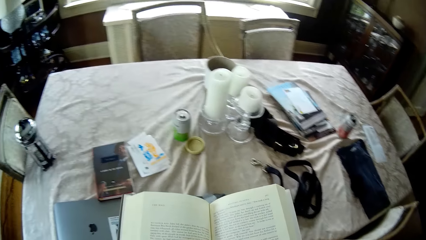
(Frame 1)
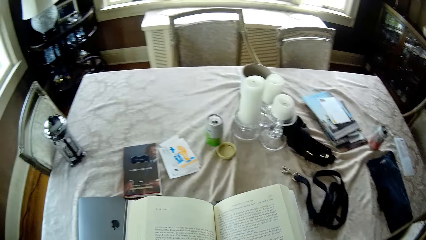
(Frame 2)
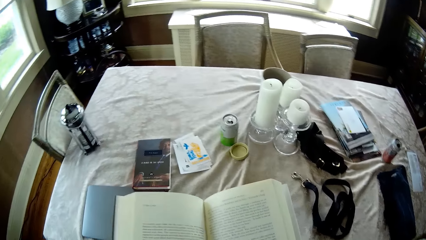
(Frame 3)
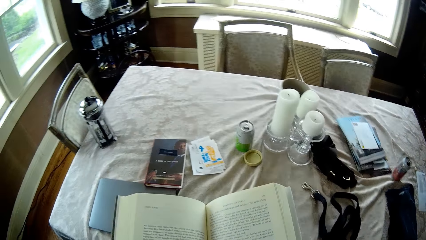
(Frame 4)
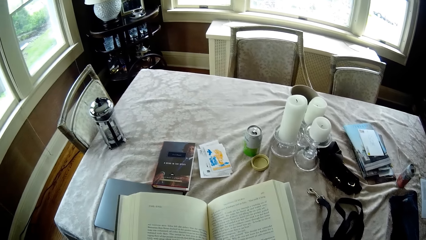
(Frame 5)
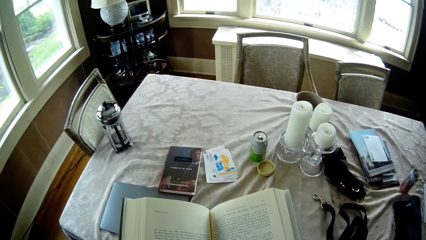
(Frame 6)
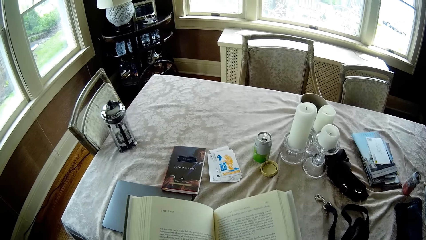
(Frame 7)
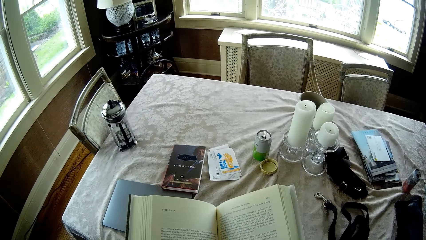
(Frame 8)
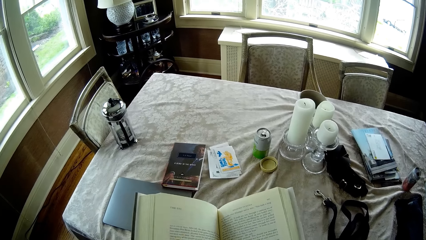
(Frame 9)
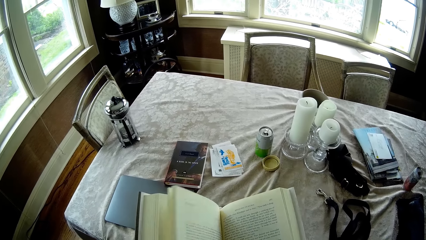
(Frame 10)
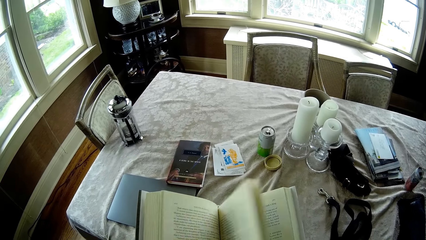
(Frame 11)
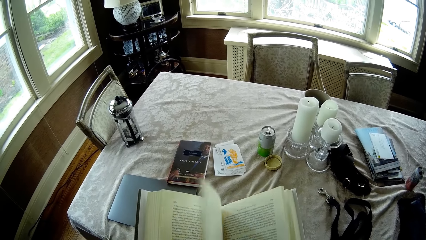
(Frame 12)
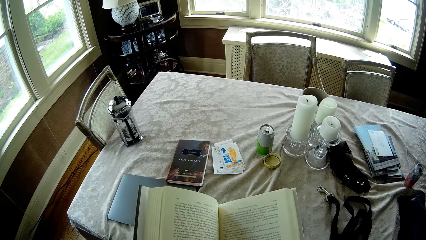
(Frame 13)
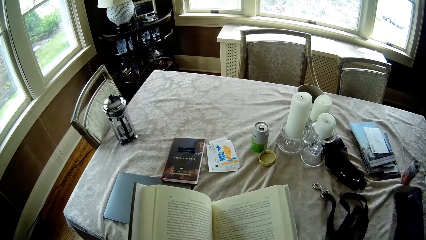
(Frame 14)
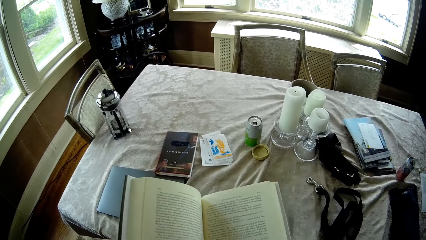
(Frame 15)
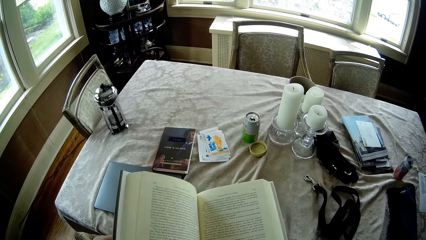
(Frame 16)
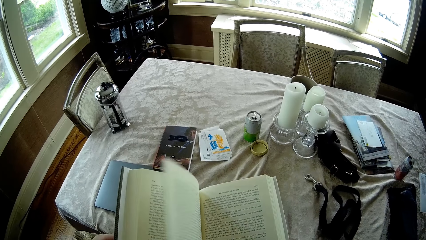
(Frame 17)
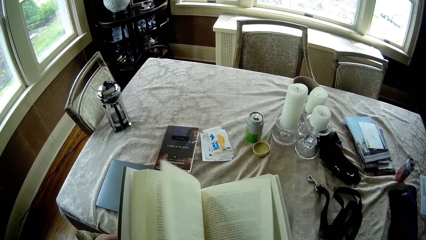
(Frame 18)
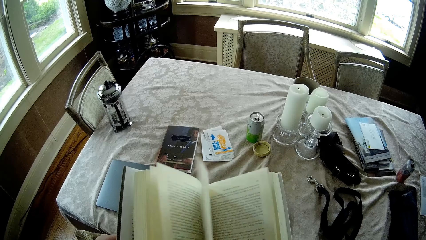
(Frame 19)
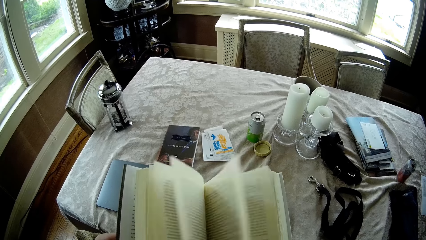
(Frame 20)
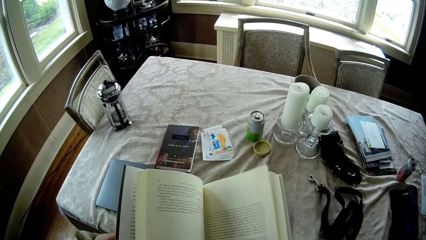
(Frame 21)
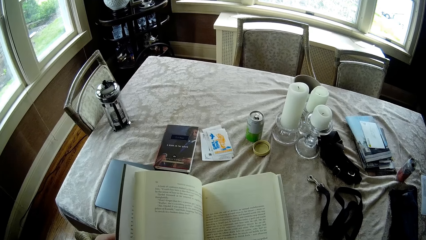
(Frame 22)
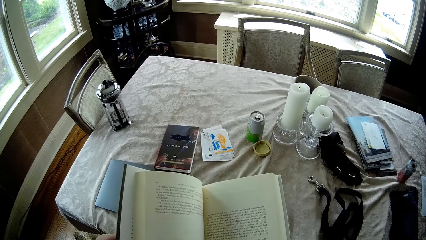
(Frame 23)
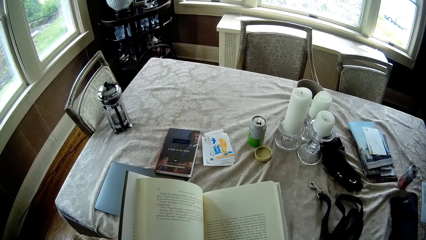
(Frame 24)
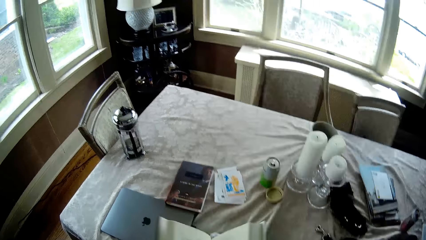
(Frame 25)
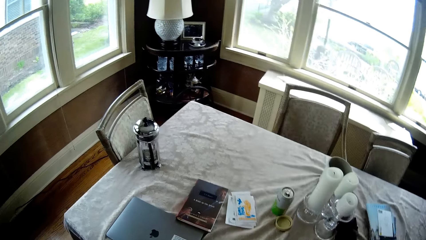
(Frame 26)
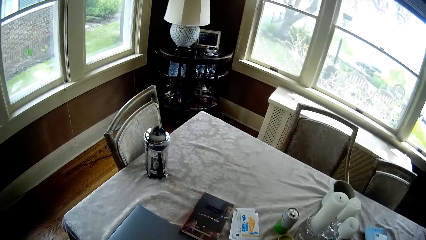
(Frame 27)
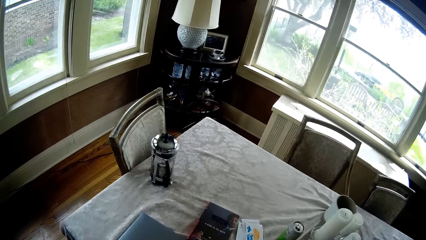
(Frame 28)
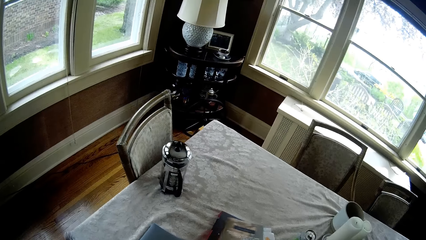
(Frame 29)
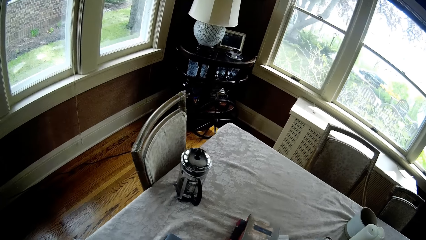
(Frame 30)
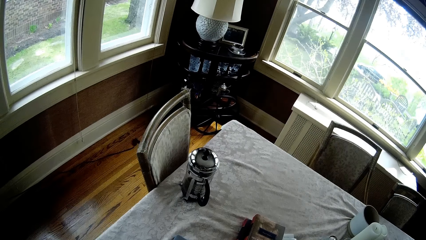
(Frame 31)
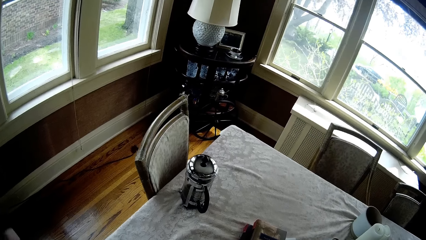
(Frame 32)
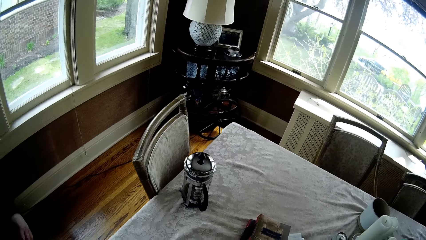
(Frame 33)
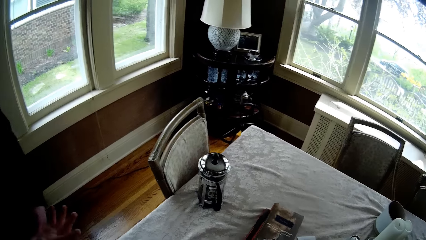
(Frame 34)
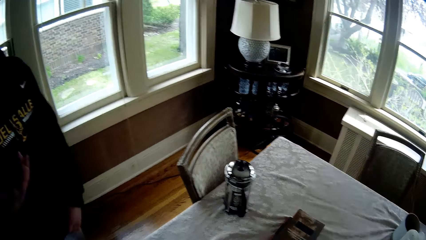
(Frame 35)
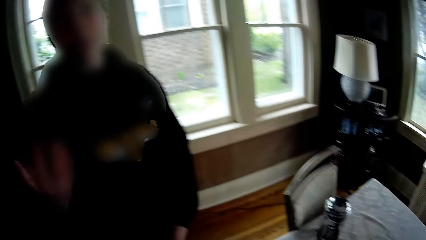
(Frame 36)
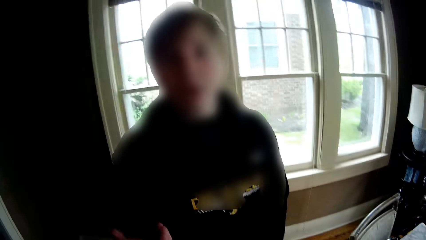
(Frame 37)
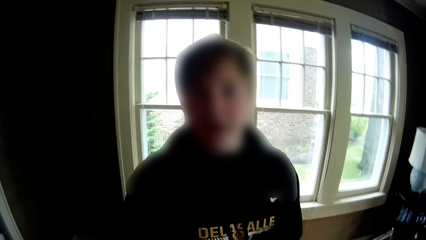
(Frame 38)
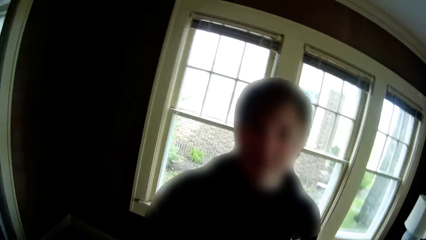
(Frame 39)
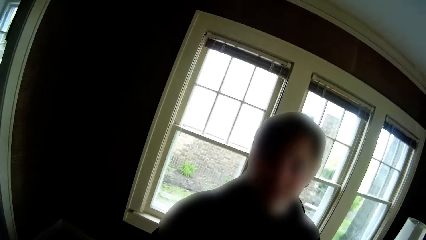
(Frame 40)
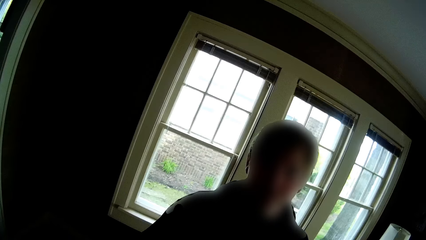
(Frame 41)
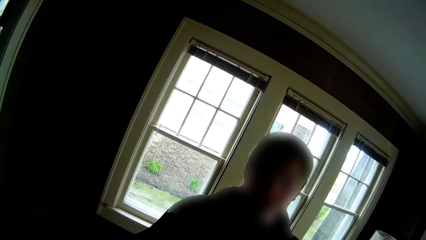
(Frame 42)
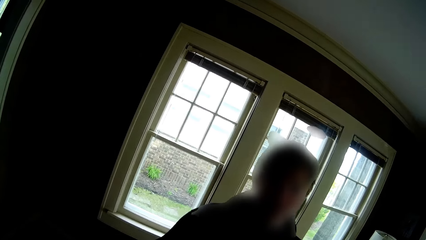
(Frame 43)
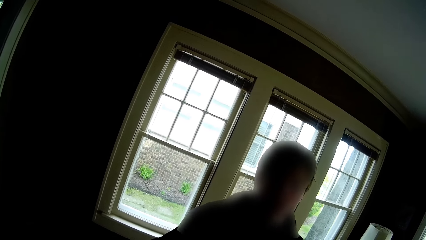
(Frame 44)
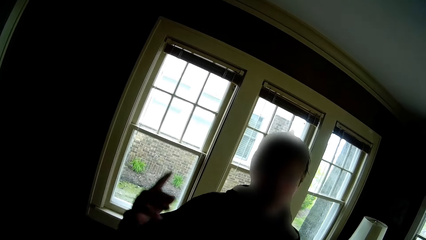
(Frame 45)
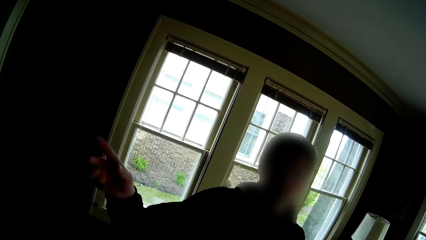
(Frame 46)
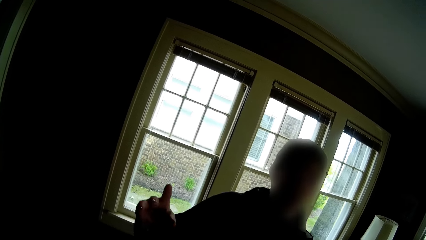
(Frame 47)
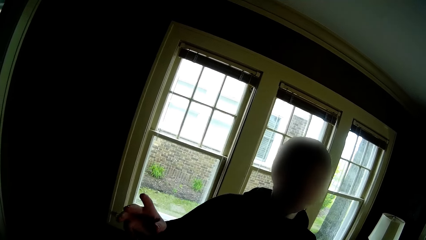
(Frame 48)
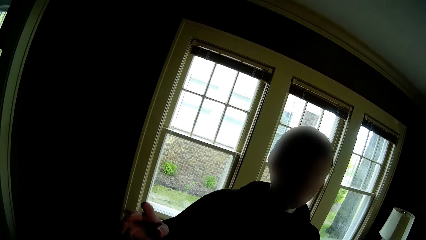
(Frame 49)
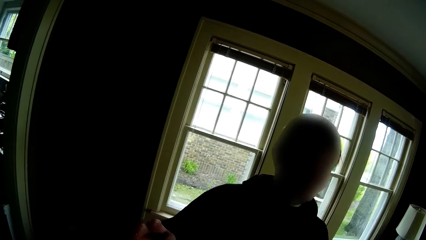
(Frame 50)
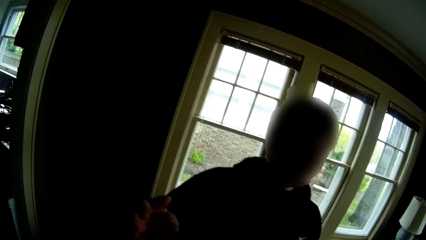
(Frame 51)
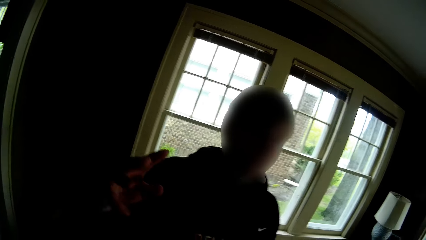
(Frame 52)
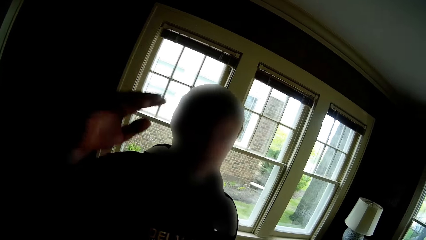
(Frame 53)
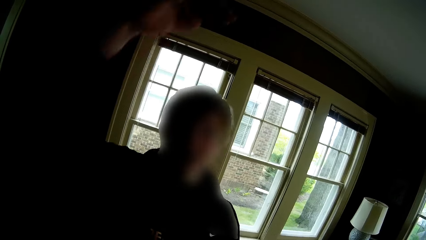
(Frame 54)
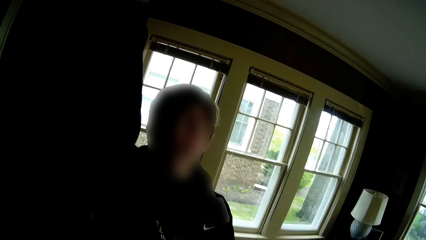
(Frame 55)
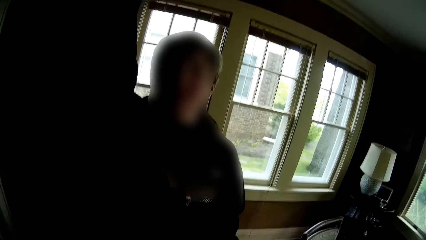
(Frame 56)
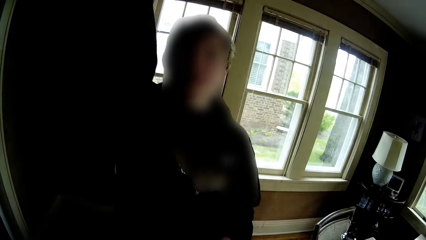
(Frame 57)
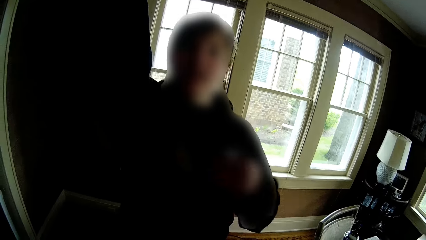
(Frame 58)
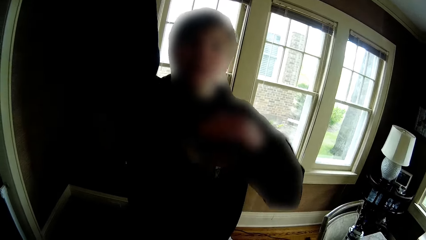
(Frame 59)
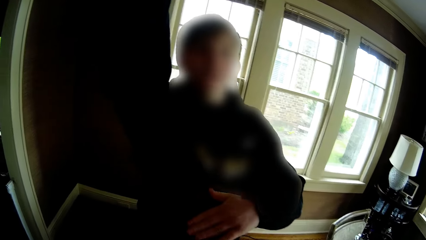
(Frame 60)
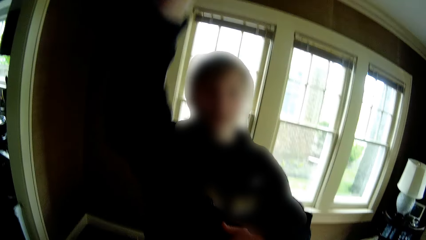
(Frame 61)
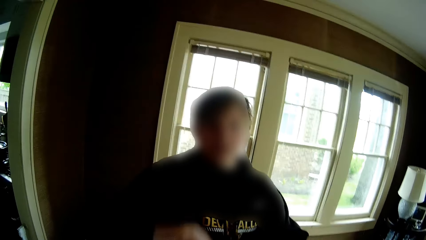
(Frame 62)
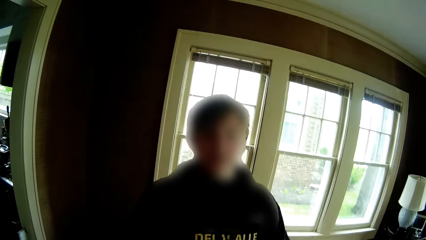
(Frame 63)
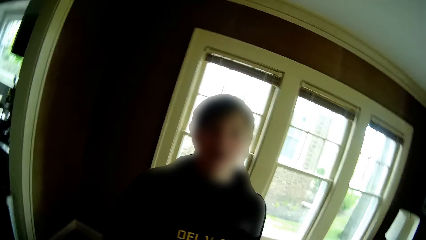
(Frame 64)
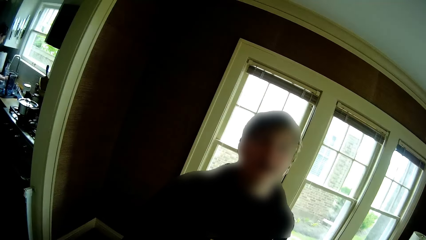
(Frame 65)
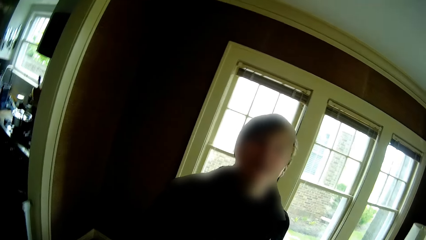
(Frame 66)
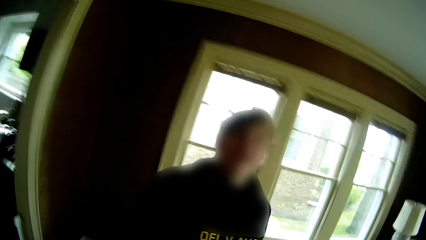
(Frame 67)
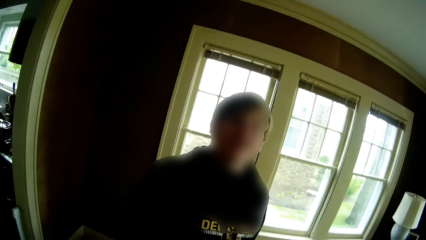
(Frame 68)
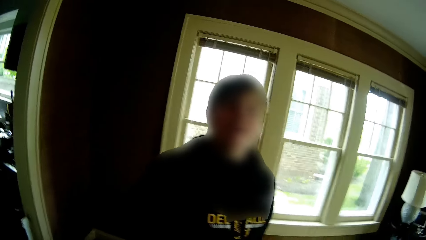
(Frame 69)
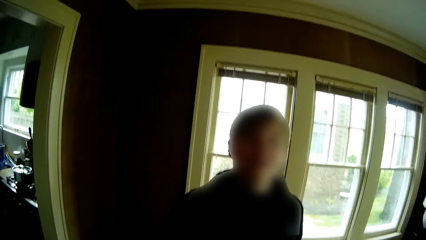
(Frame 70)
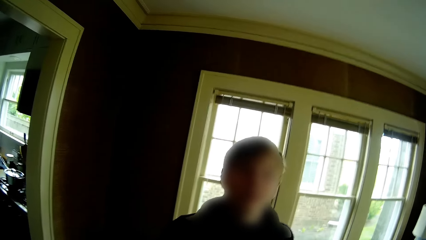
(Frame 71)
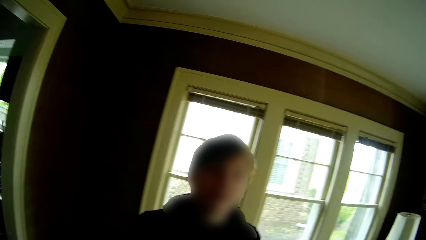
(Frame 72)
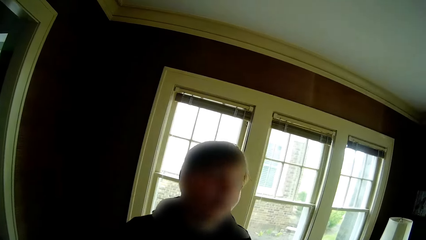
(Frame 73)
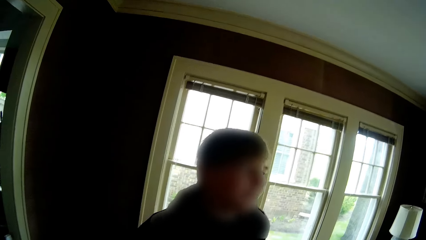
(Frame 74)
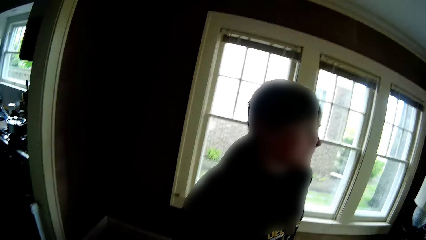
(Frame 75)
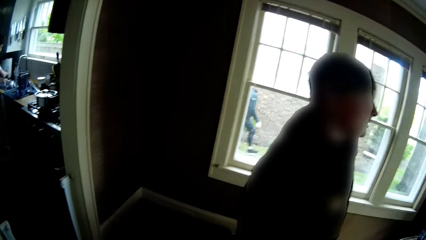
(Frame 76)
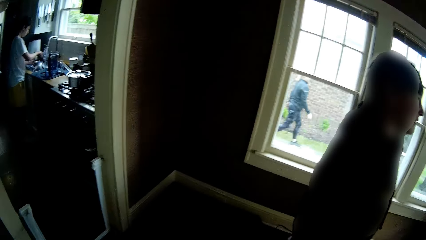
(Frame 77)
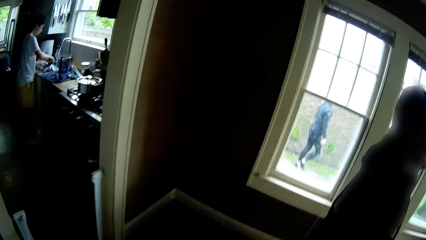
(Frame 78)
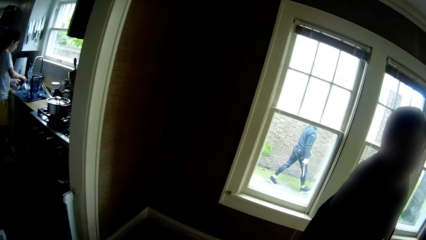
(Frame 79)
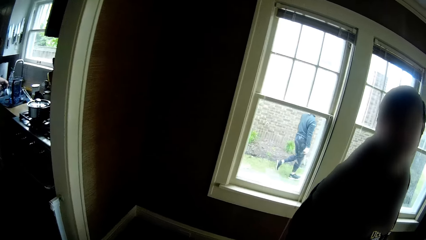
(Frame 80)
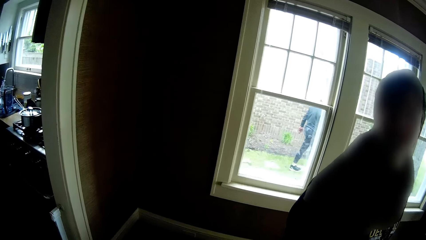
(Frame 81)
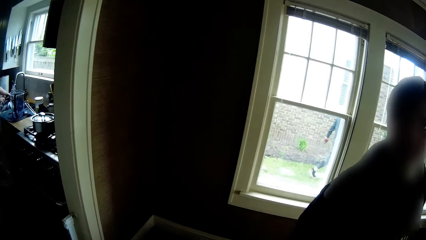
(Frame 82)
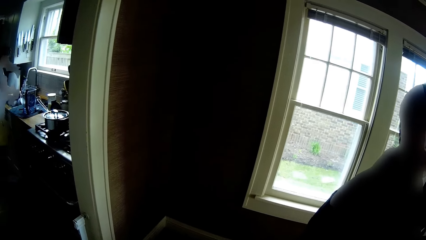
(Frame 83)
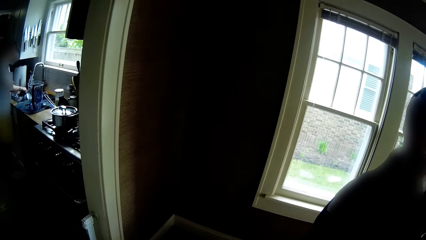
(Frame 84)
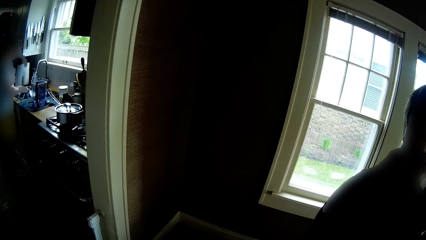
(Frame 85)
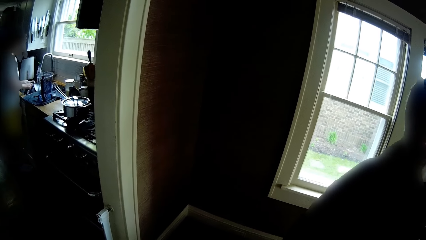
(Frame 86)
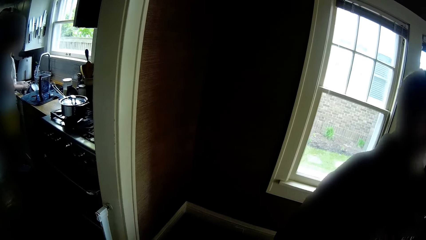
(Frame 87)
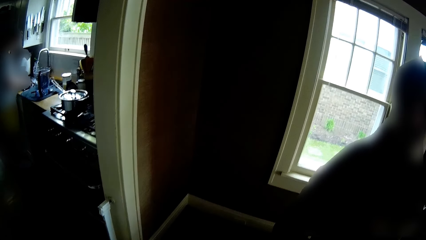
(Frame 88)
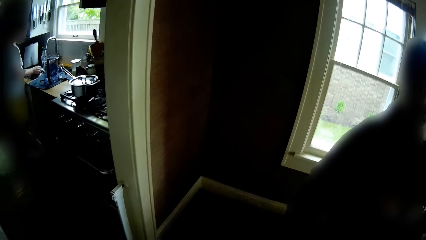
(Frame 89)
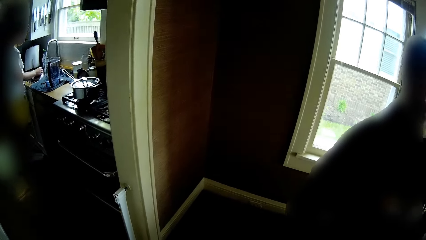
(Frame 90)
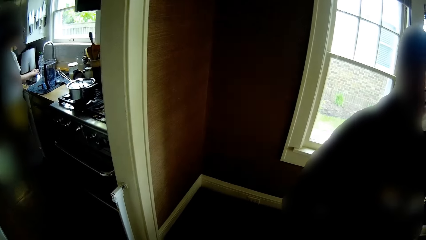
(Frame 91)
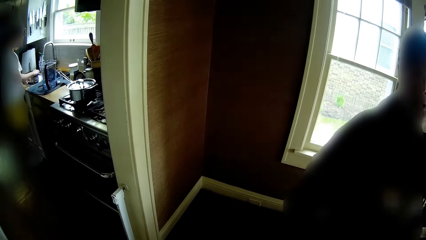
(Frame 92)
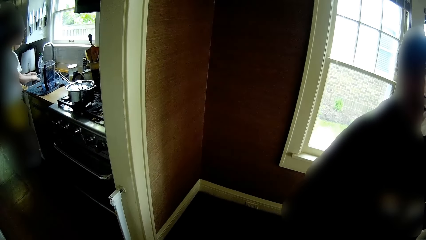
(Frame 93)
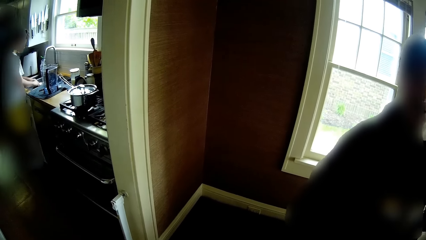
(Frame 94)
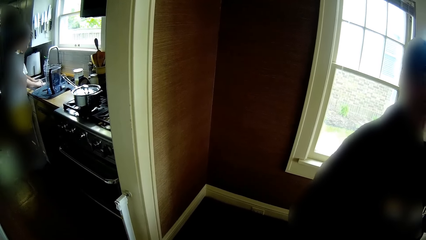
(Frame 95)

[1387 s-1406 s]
A boy converses with the camera wearer. The camera wearer drops the book on the table with his right hand. He talks with the boy. Another boy rinses the pot with water from the tap in his hands.
